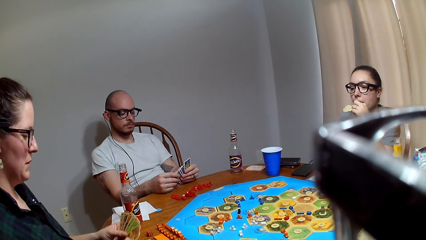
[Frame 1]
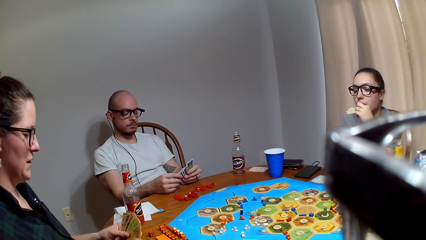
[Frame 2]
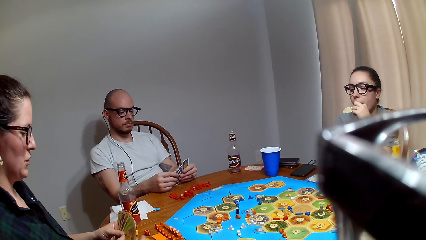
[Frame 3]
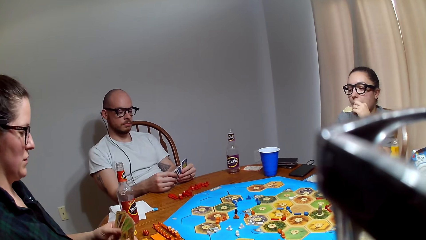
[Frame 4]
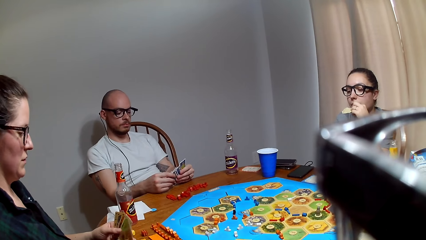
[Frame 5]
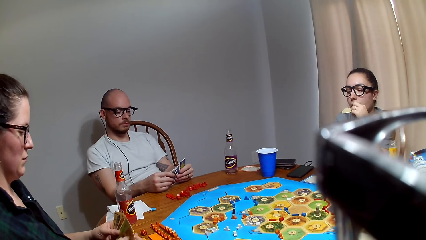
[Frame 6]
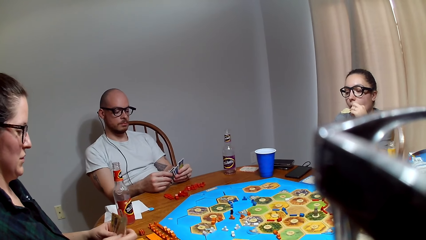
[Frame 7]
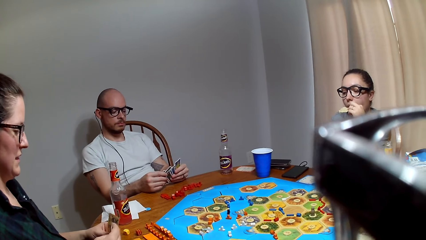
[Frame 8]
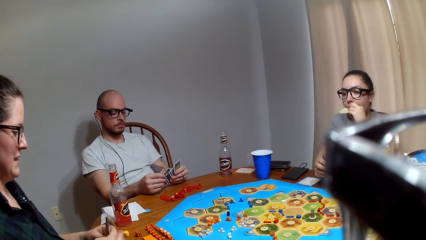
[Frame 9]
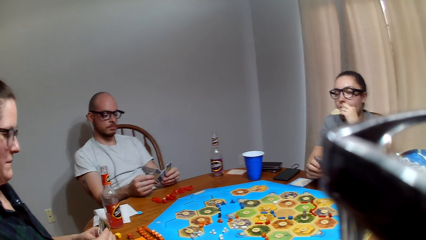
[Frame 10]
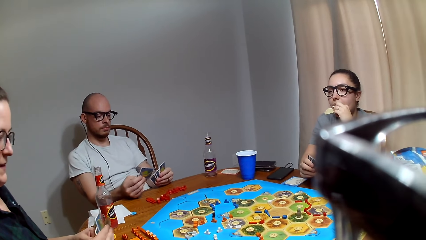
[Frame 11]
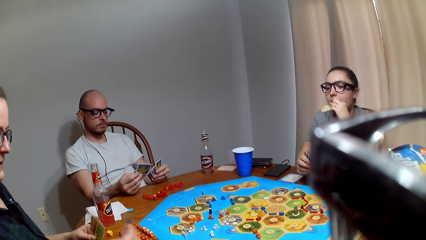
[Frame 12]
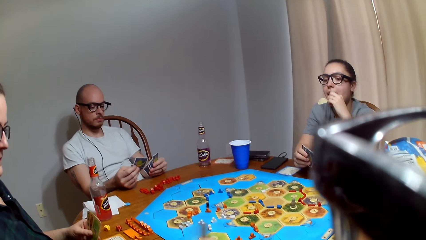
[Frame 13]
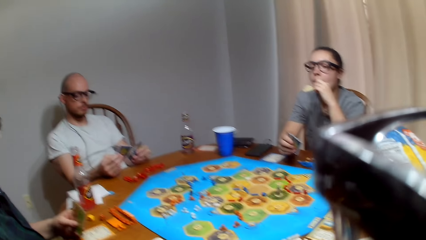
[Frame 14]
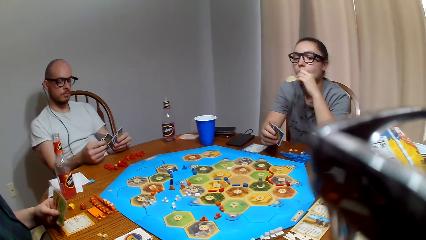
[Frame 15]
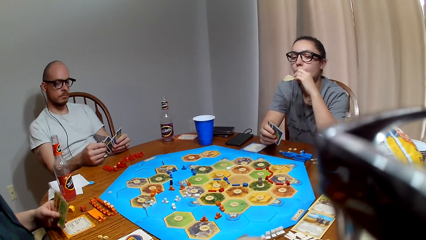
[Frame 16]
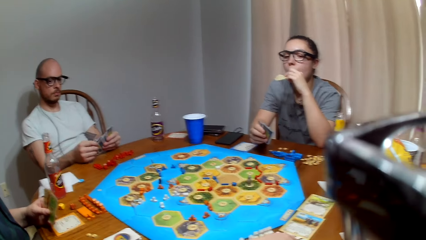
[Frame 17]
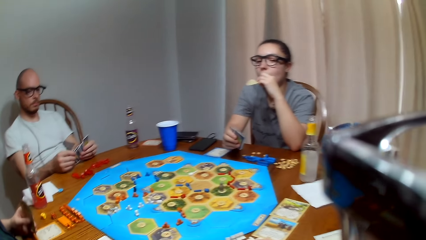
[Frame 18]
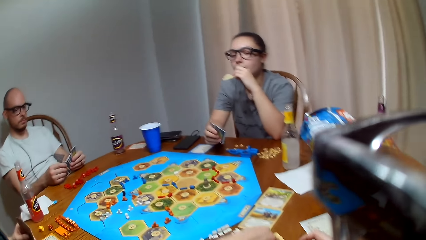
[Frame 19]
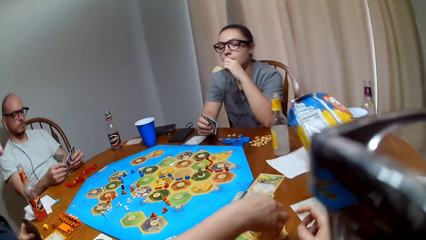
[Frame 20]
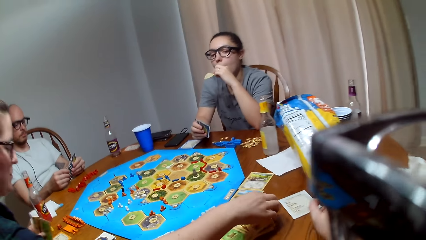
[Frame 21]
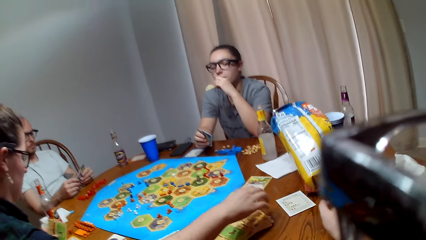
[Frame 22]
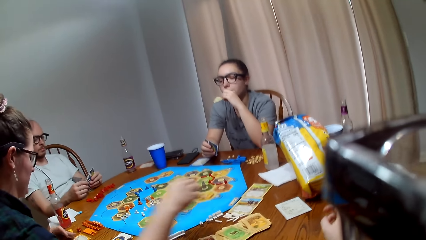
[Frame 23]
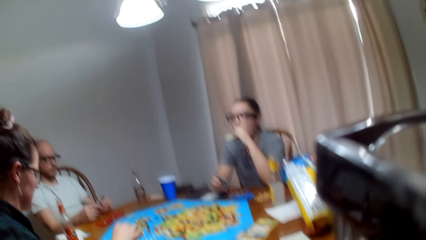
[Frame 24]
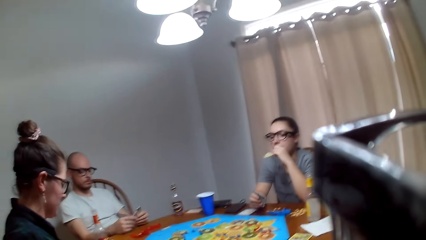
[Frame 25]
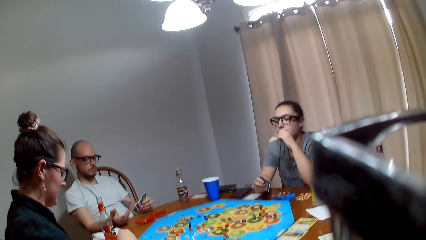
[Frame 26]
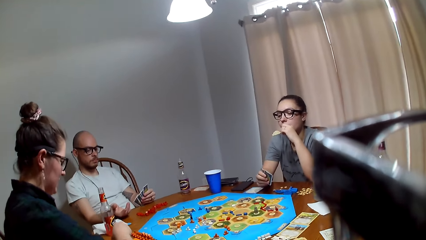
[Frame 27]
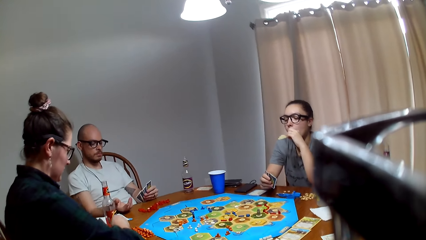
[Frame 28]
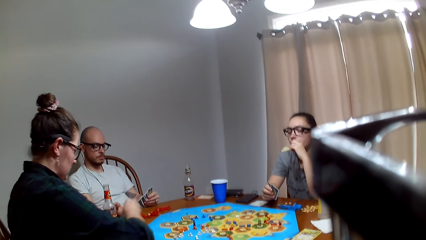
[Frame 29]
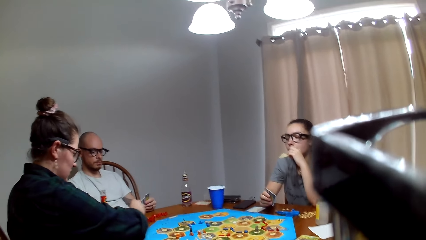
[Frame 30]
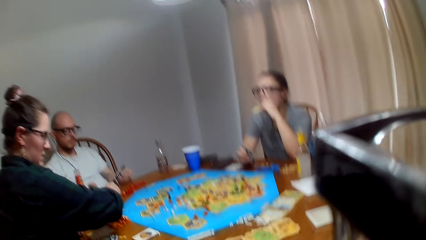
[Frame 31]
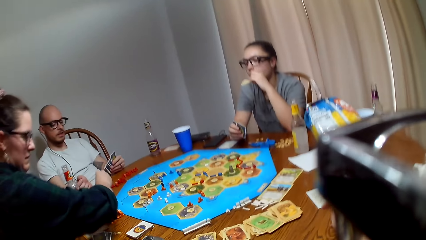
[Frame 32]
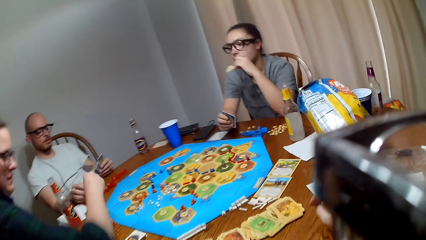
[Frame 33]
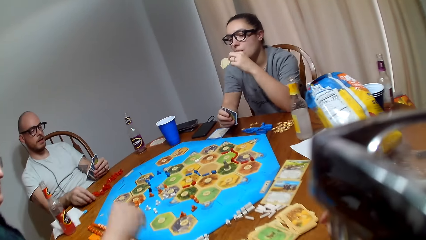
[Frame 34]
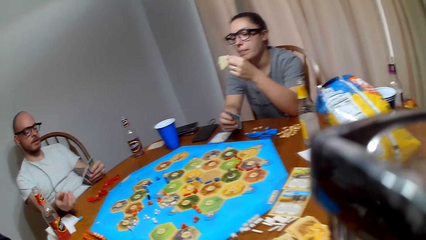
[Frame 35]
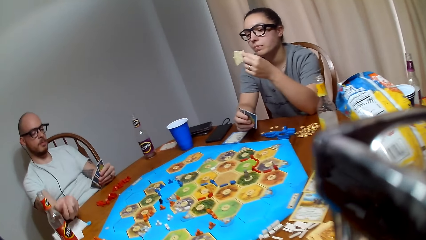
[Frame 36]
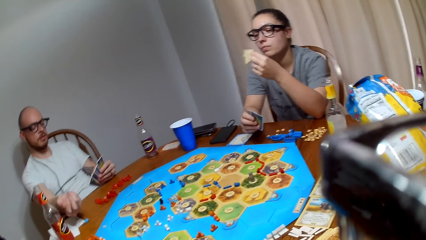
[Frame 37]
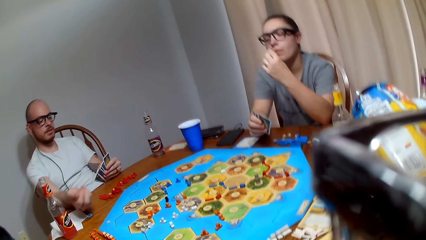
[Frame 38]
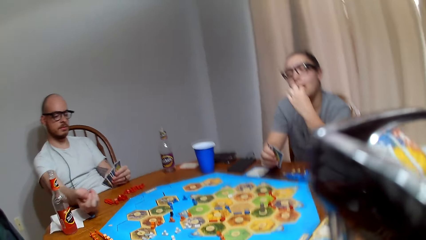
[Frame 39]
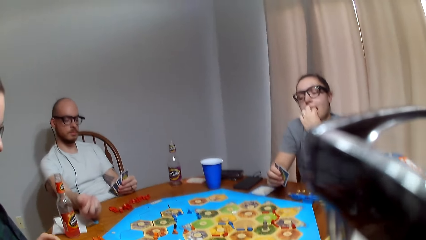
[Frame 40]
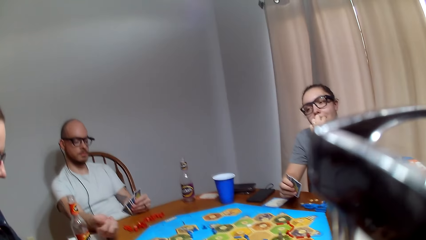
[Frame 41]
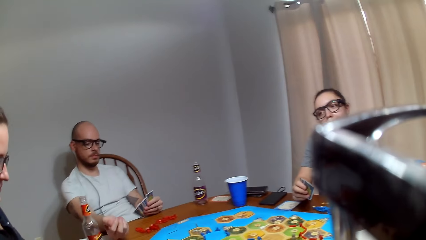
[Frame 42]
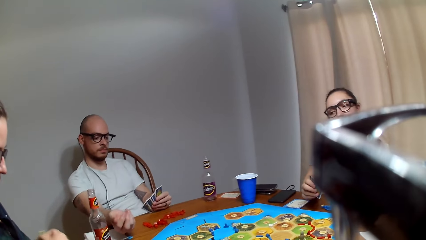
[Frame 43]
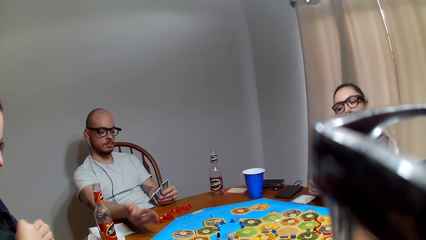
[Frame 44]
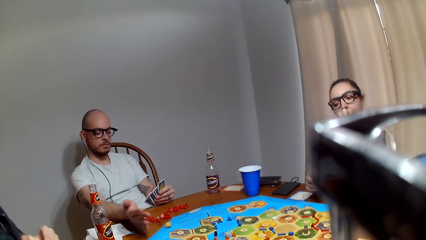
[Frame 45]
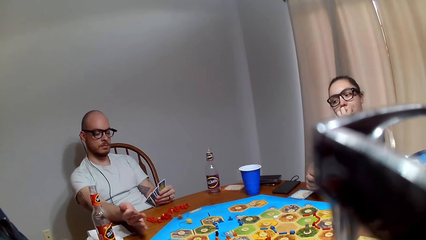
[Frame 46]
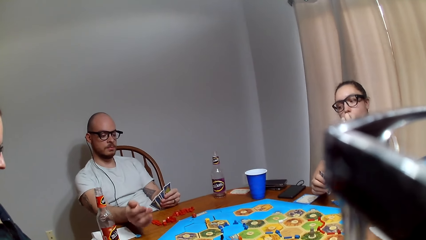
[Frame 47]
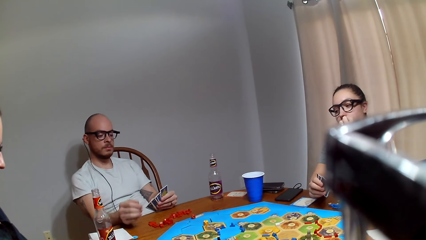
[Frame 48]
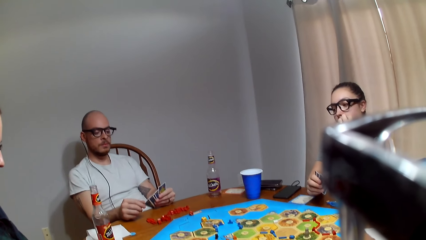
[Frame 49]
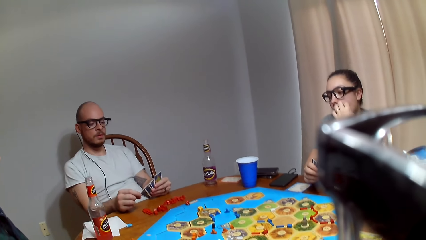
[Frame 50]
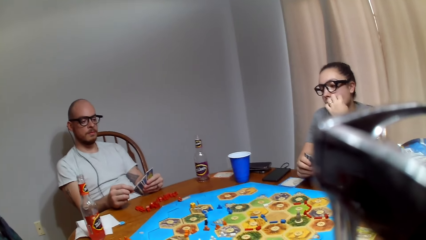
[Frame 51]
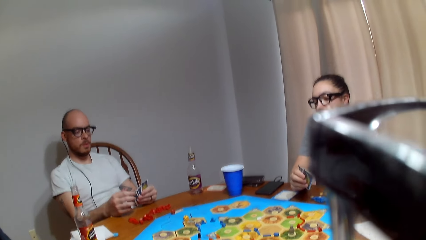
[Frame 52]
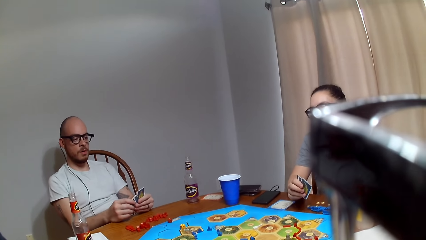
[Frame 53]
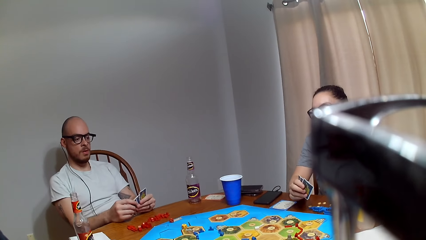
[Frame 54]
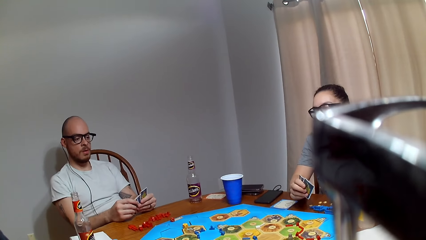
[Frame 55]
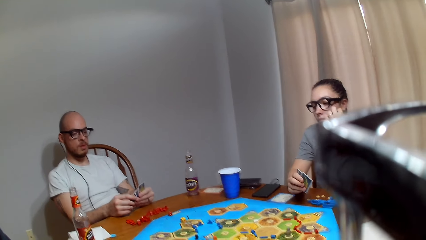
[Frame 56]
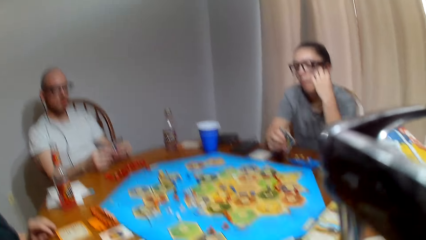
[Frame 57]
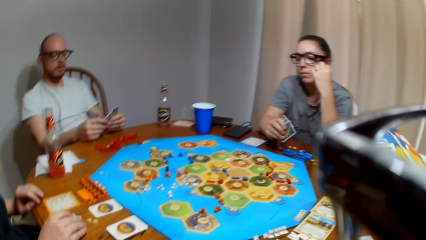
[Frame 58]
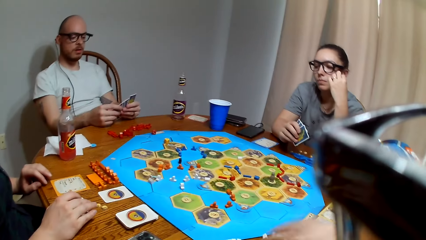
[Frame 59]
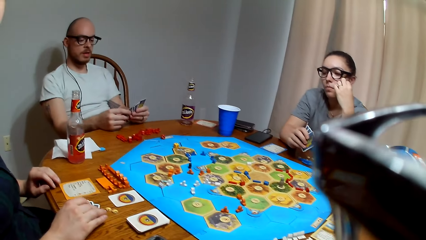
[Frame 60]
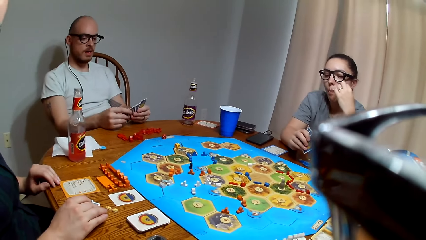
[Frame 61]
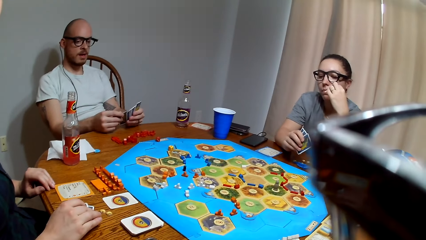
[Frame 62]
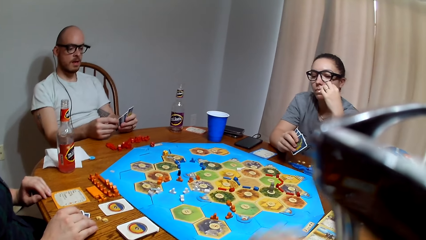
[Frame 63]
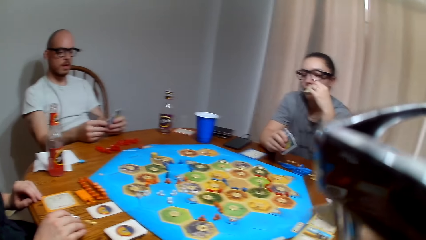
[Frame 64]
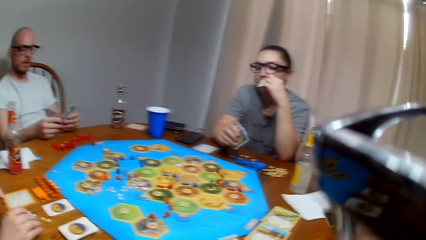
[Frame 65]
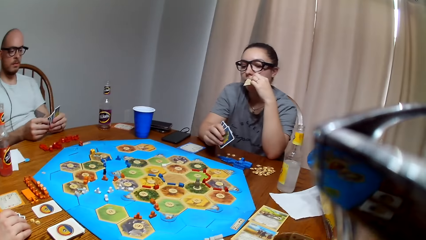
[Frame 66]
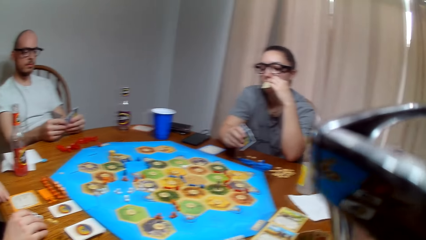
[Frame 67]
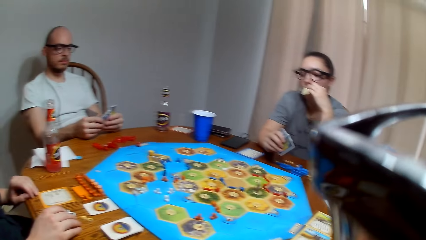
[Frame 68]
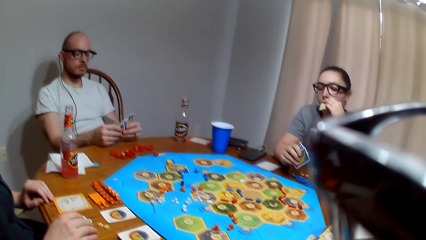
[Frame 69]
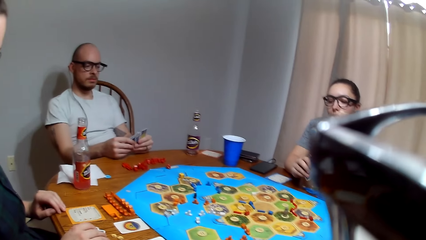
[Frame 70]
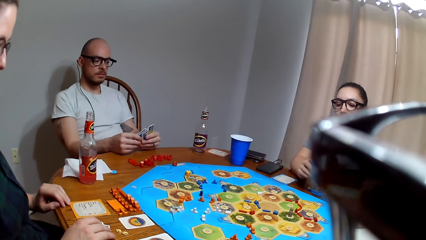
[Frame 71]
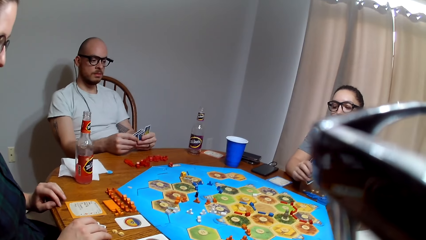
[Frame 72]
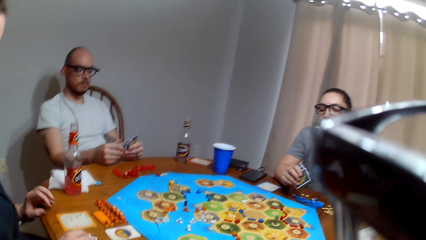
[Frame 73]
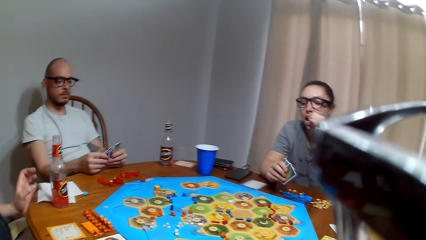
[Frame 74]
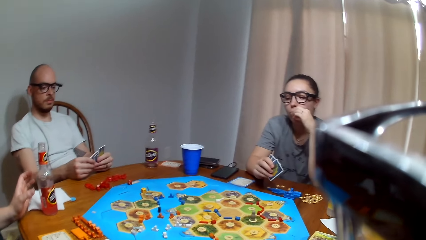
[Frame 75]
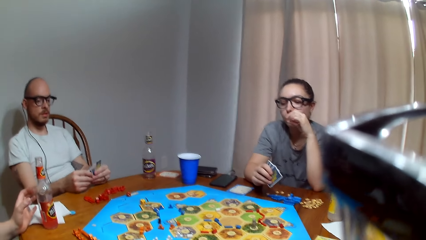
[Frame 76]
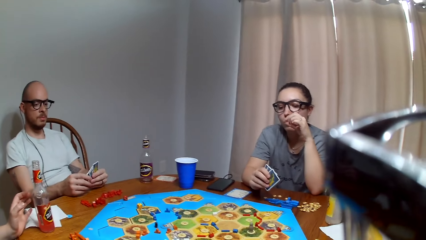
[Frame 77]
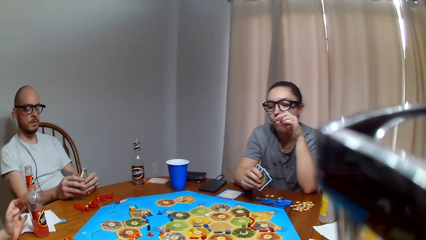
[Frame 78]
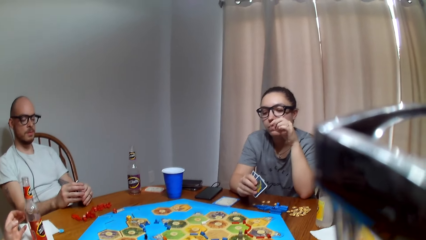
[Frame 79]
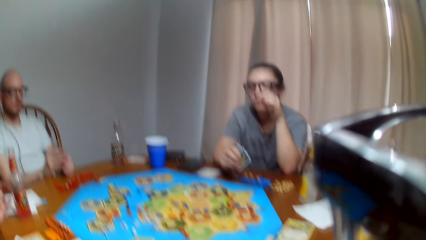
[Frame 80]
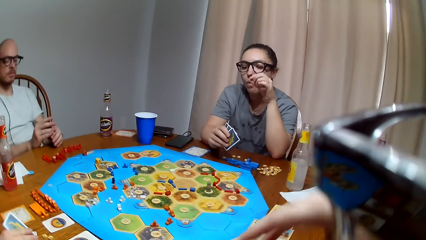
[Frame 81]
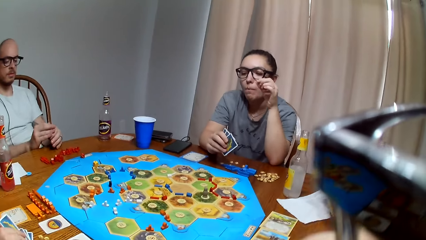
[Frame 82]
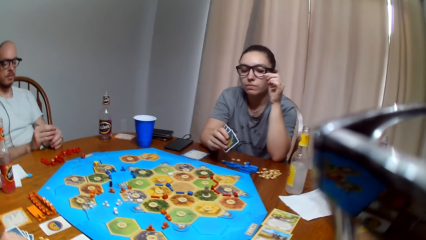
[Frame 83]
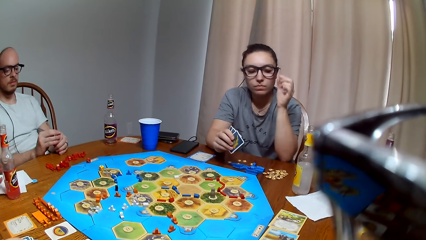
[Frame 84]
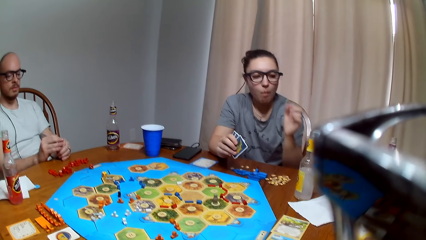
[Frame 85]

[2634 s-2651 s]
A lady shuffles the cards. The lady places the cards on the table. Another lady picks dice from the table. The other lady gives the dice to a man. The man shakes the dice in the right hand. A person shuffles the board plastic coins. The man drops the dice on the table. The man shuffles the cards.
